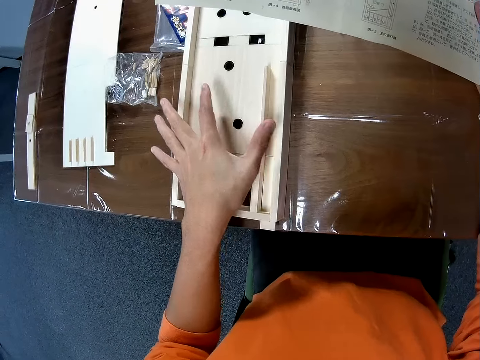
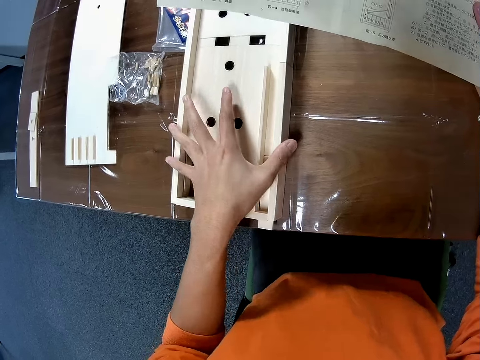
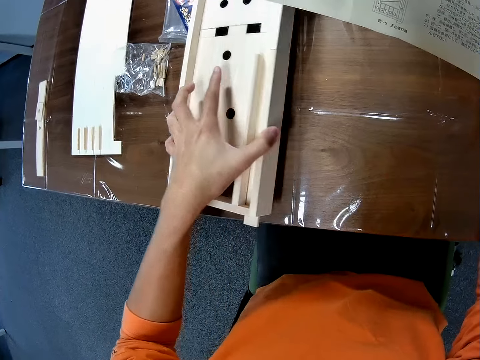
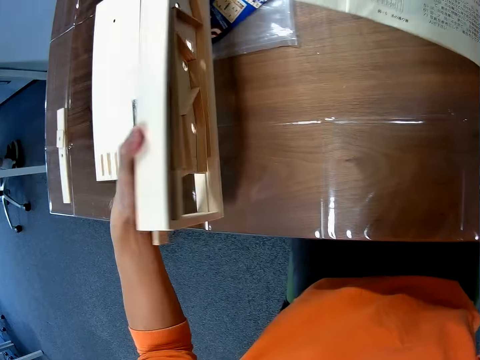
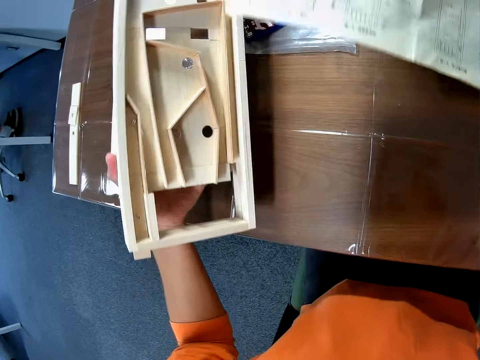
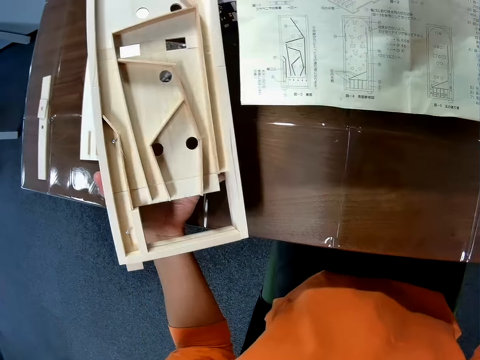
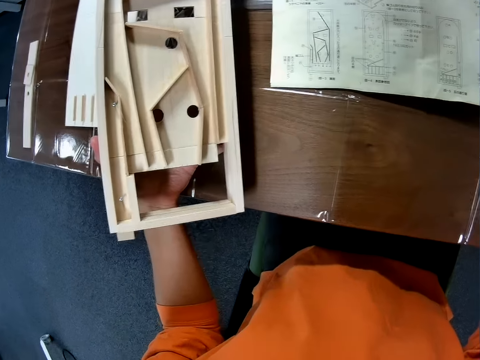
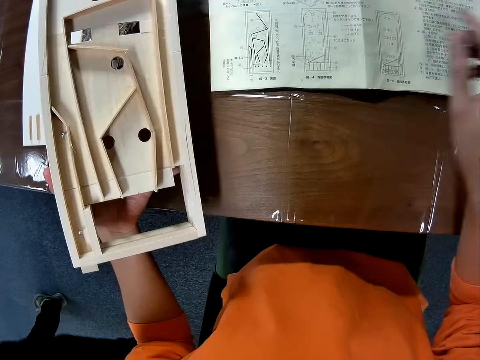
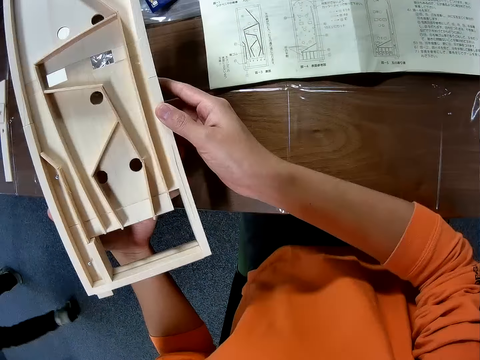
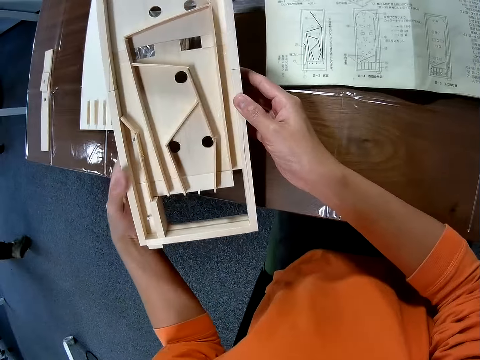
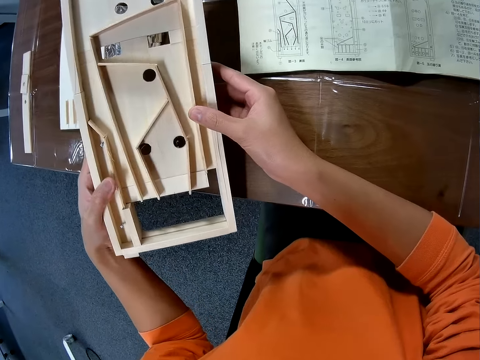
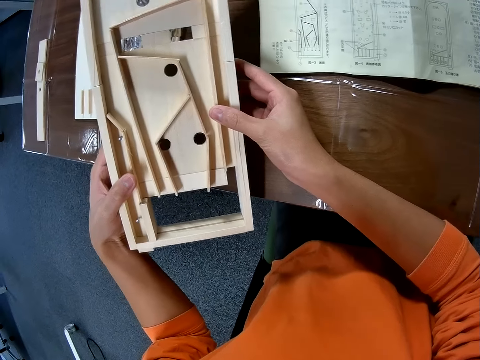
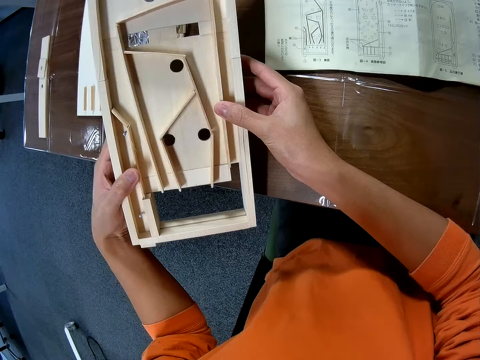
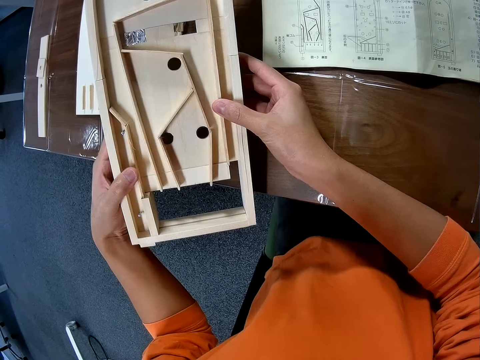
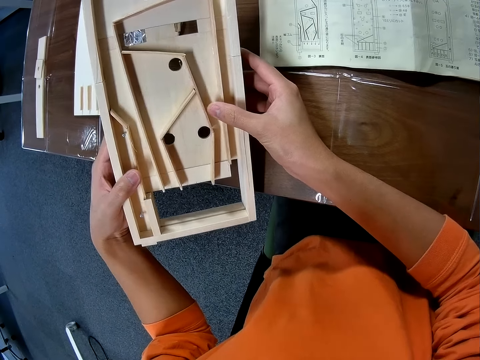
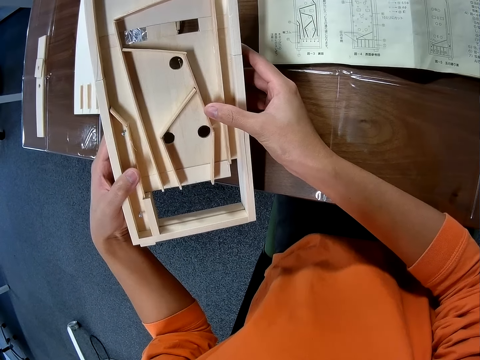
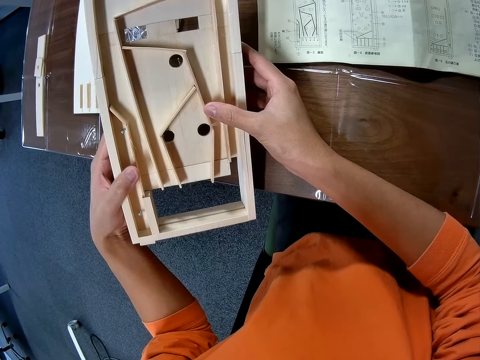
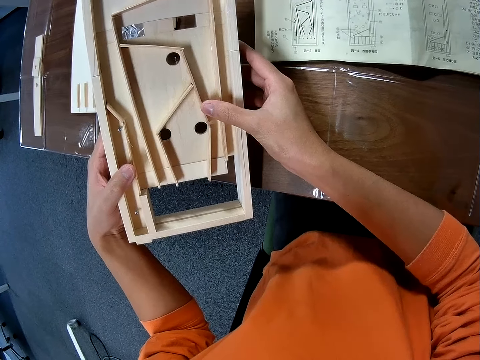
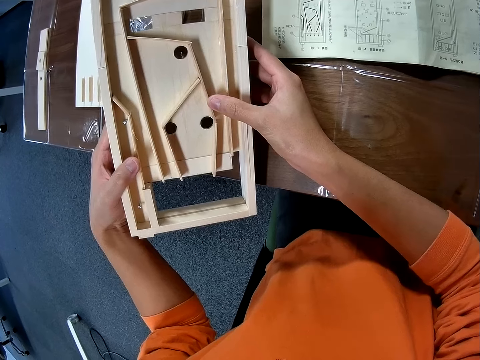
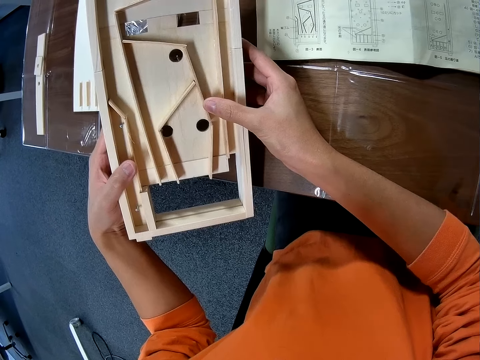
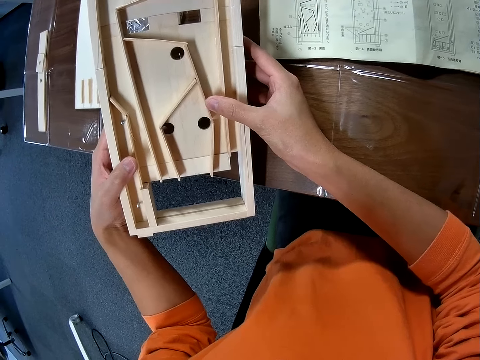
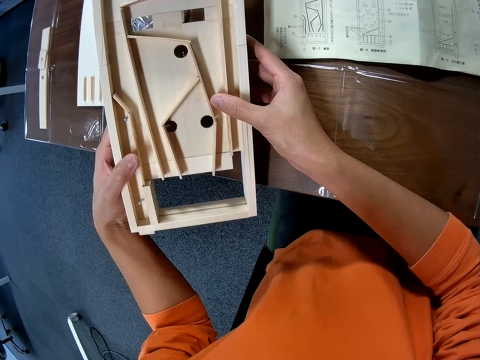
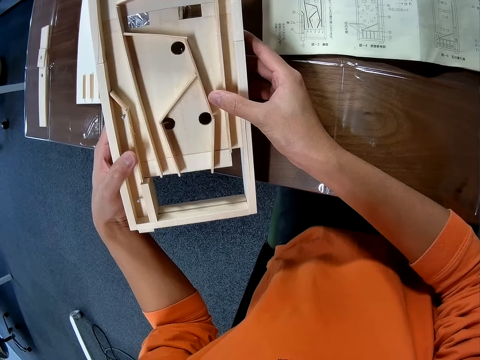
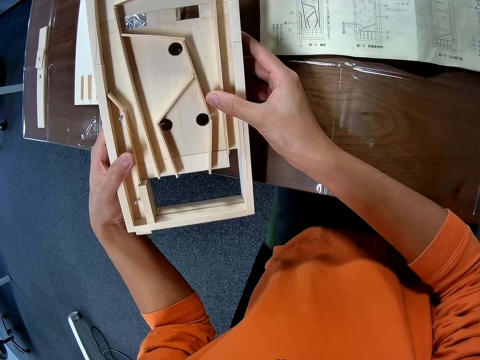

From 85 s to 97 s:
The camera wearer holds up the wooden object. He leans the wooden mechanical model on the table on the side with his left hand. He looks at the wooden object. He drops the blueprint paper on the table. A man passes by. The camera wearer holds the wooden mechanical model with both hands.

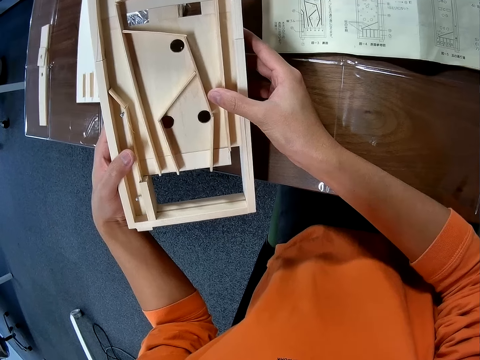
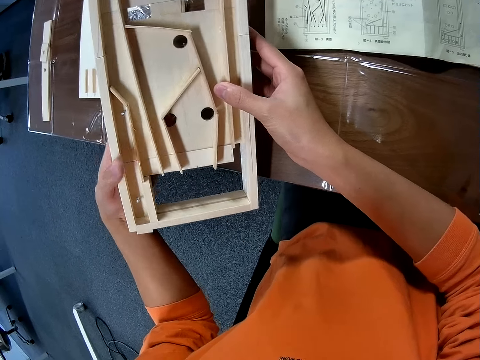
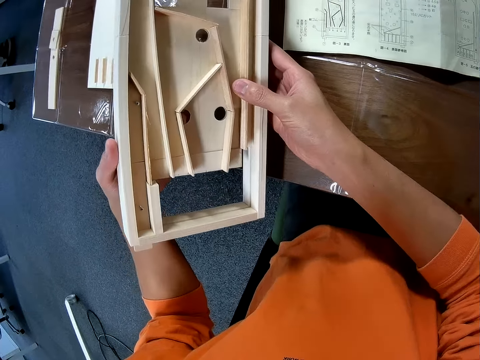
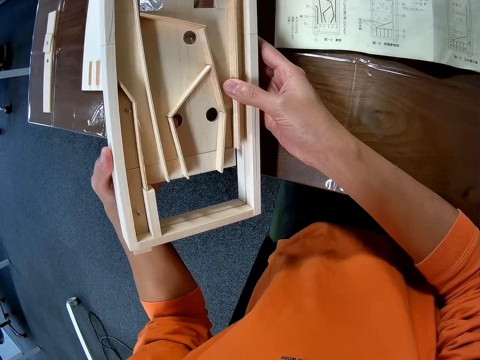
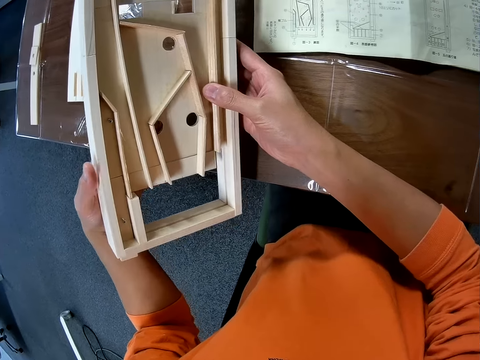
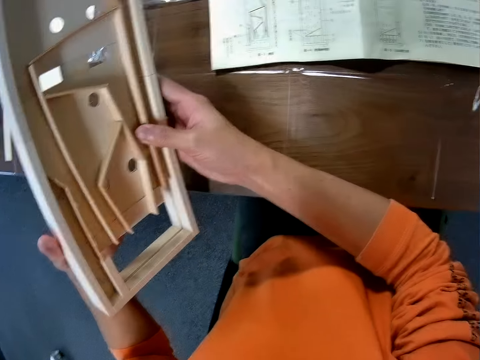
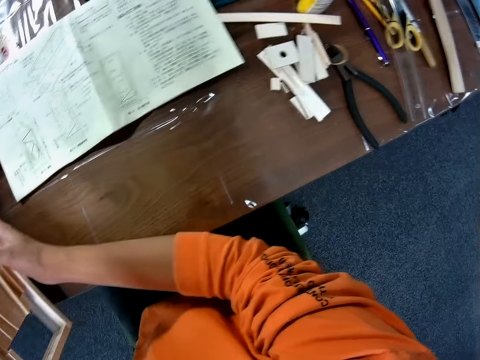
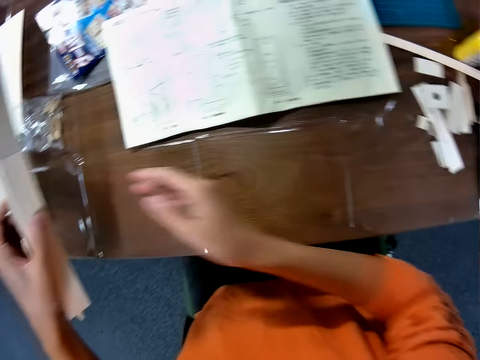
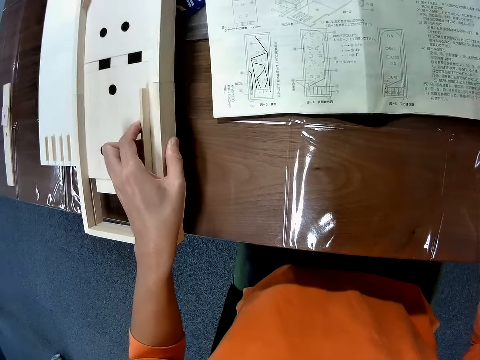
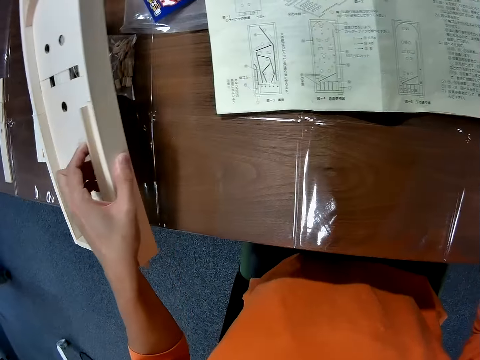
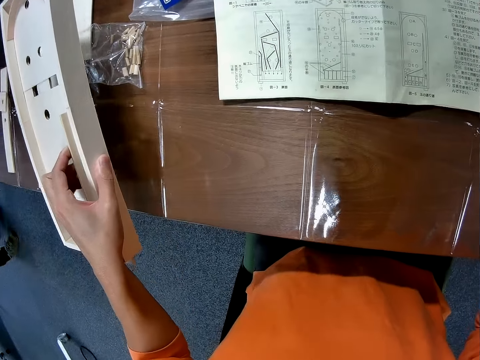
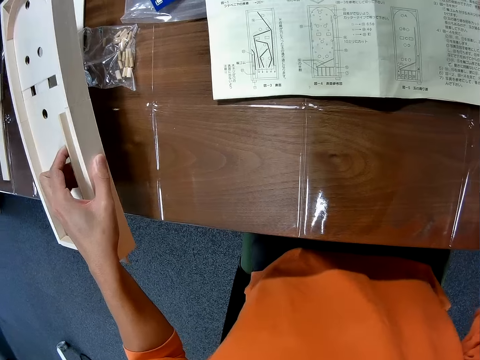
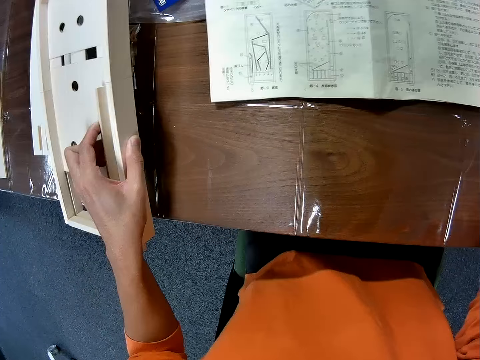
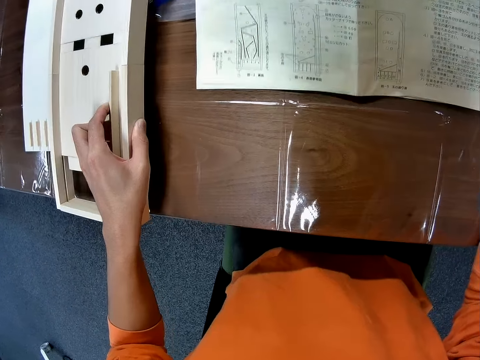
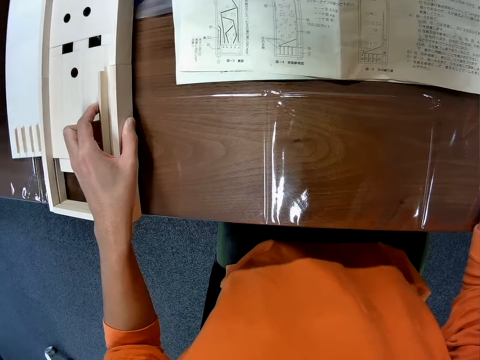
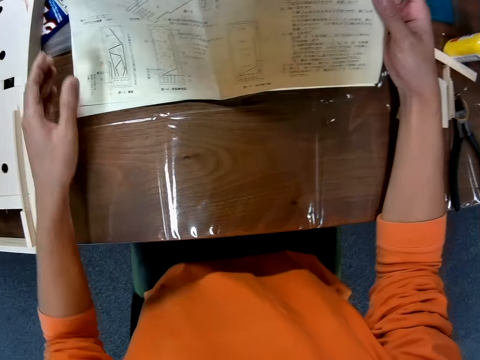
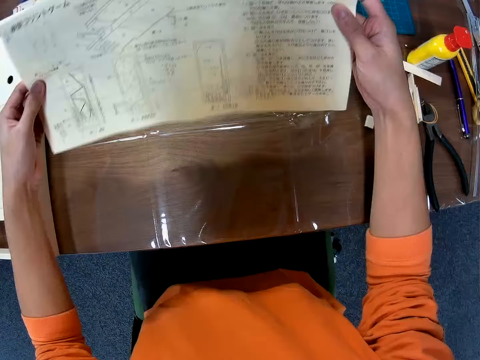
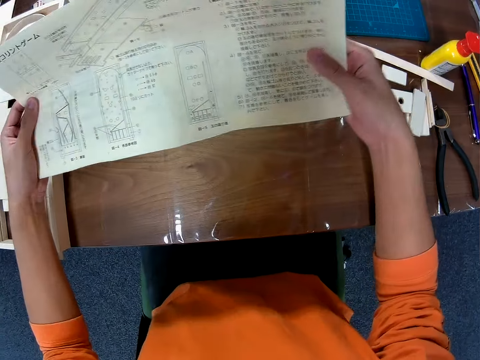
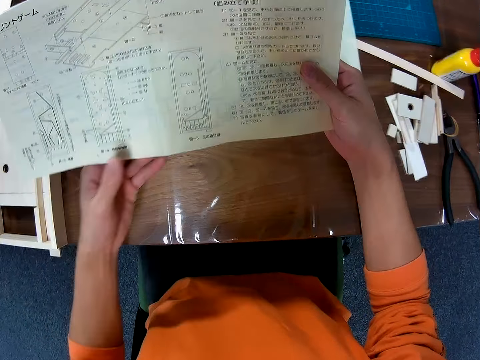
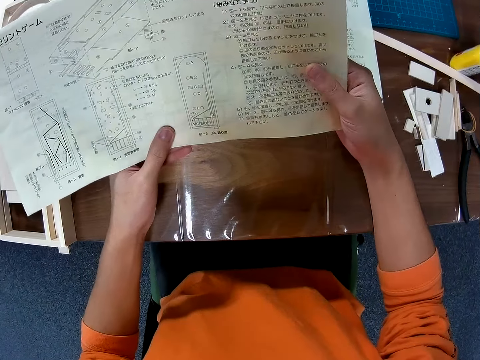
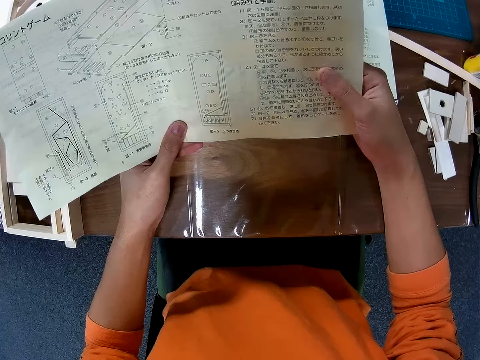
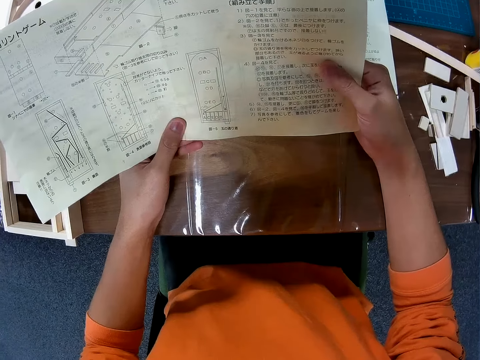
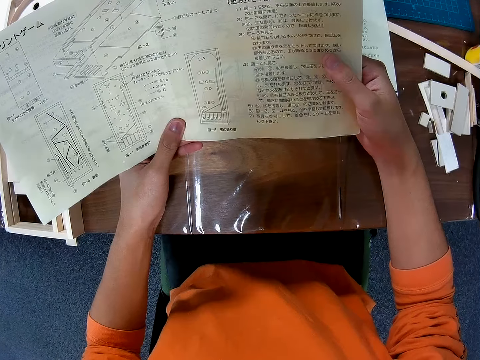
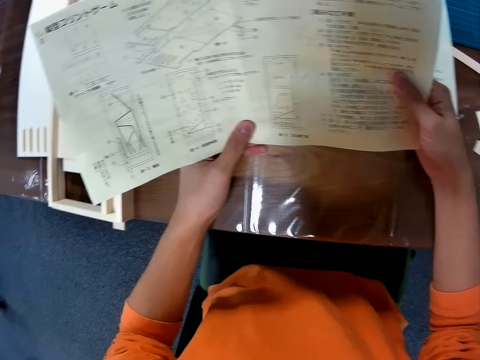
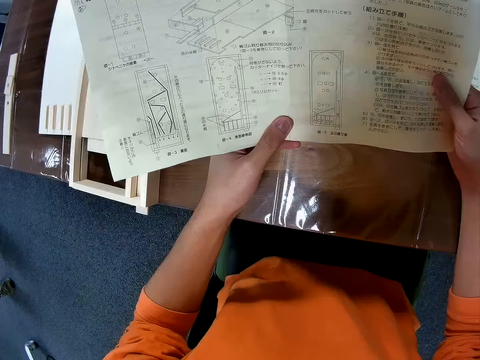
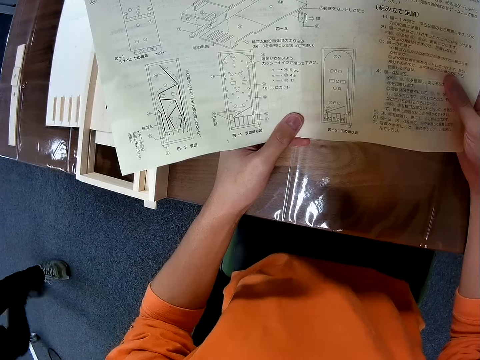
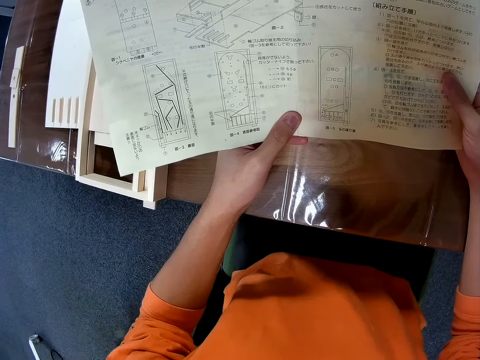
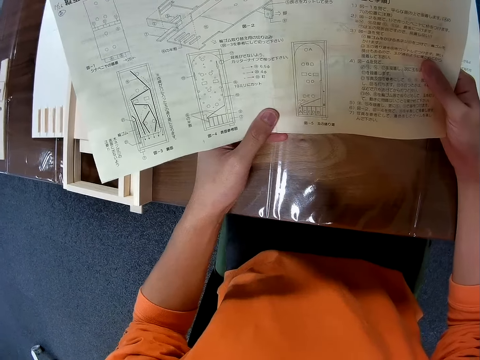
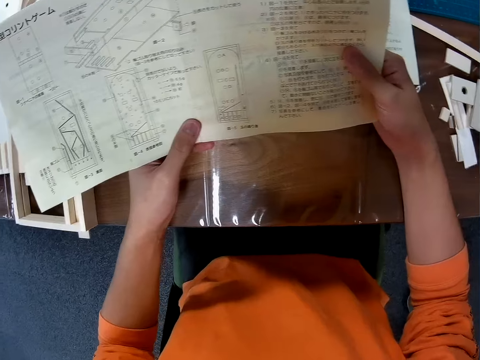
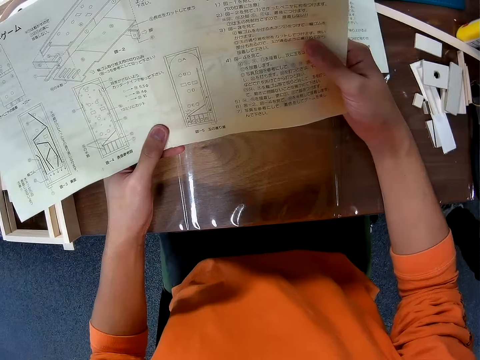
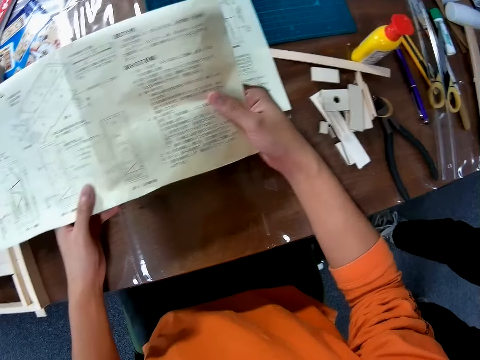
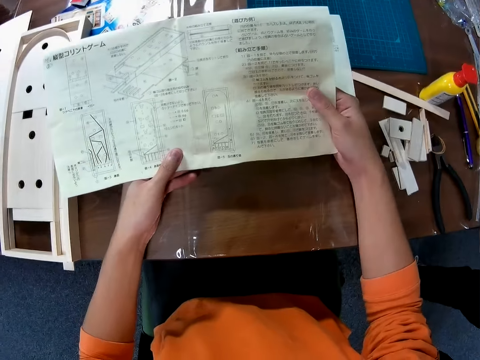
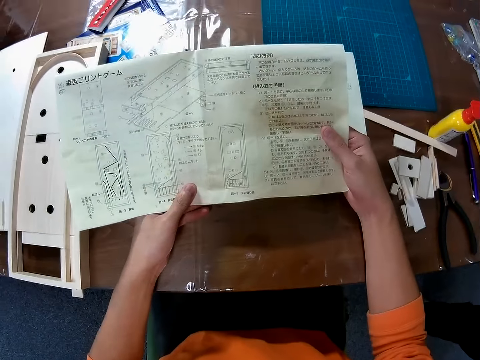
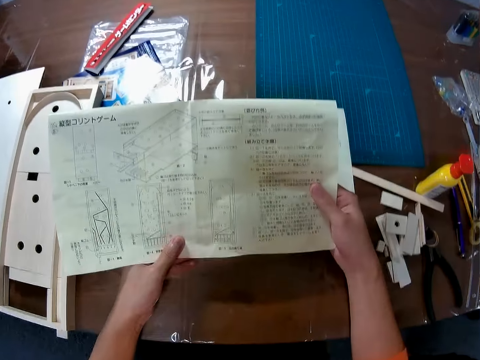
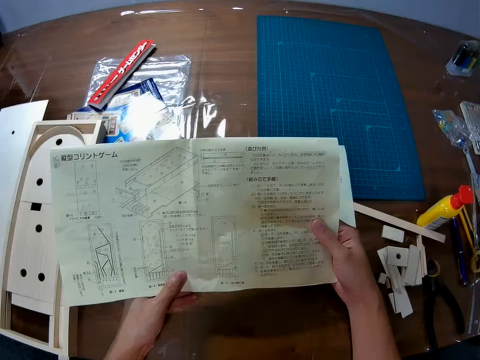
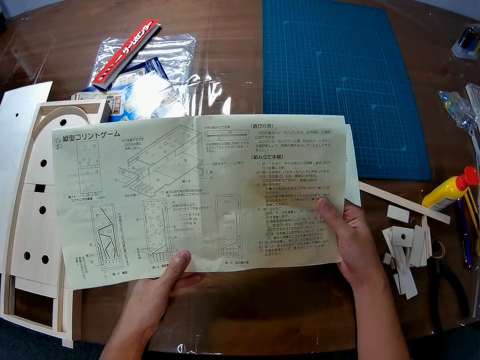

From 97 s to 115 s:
The camera wearer looks right. They drop the wooden mechanical model on the table. They look at the manual. They pick up the blueprint paper from the table with both hands. They stare at the blueprint paper. A man passes by.
